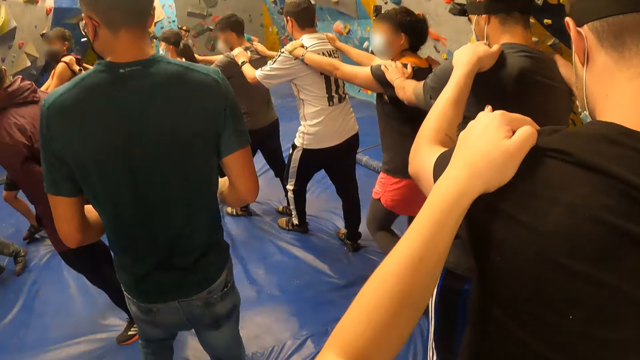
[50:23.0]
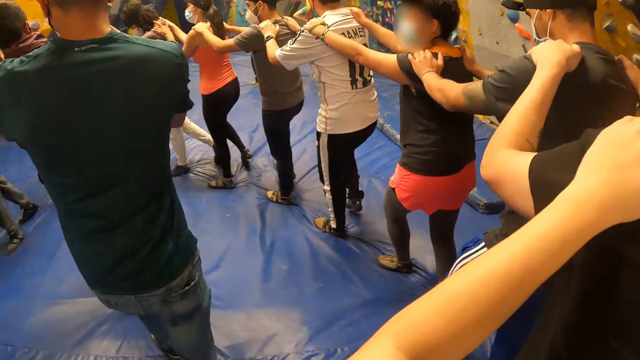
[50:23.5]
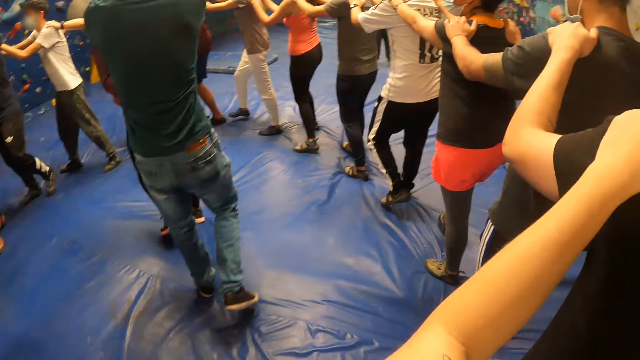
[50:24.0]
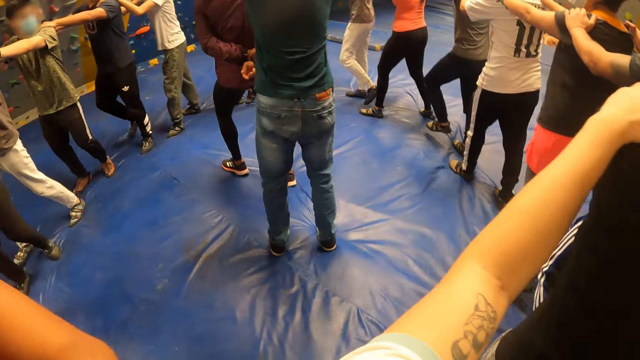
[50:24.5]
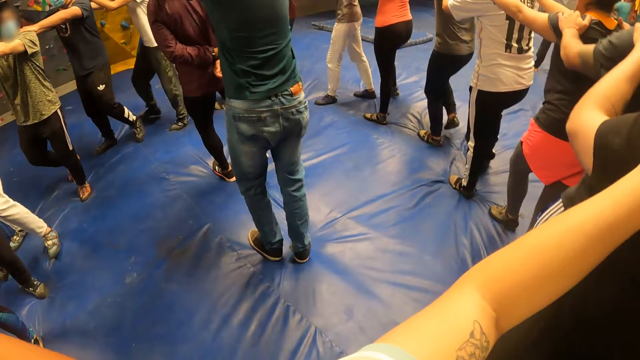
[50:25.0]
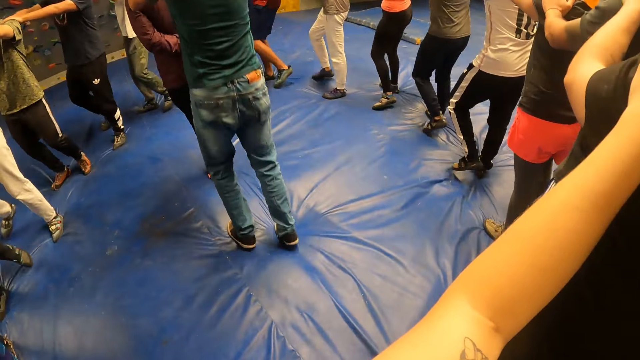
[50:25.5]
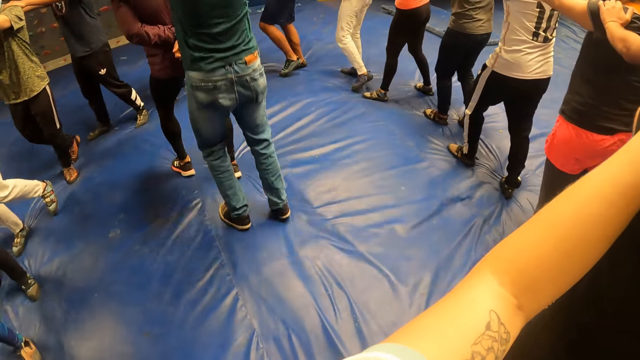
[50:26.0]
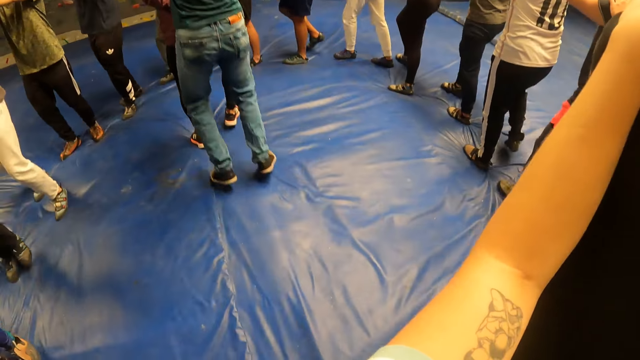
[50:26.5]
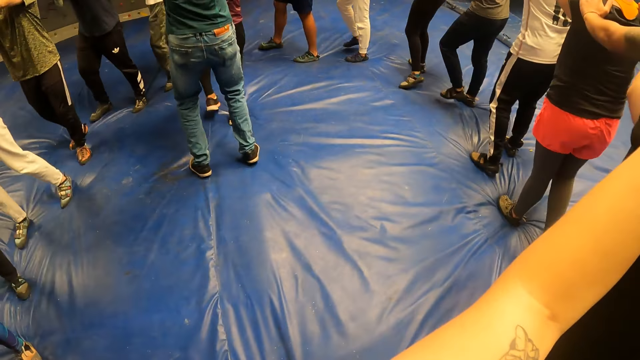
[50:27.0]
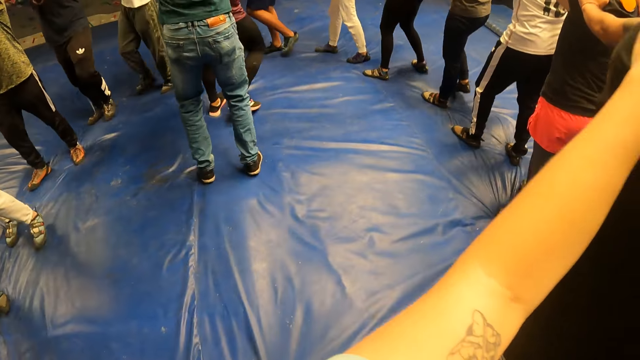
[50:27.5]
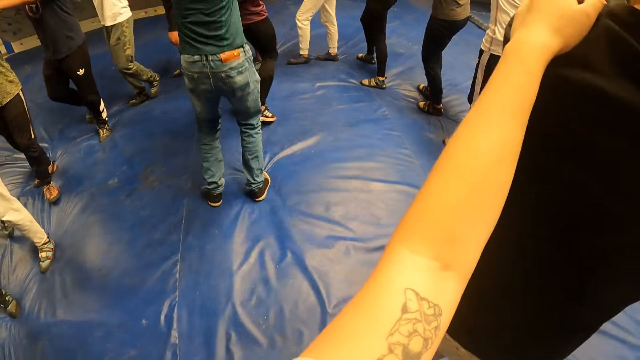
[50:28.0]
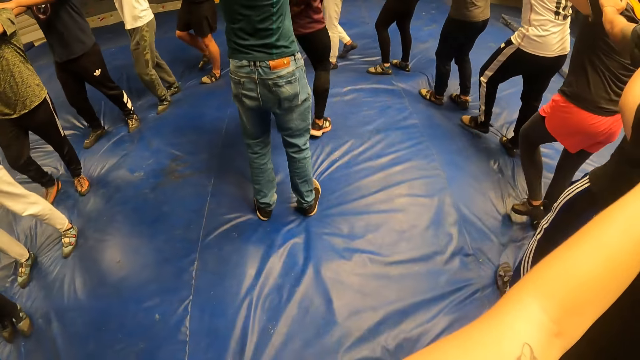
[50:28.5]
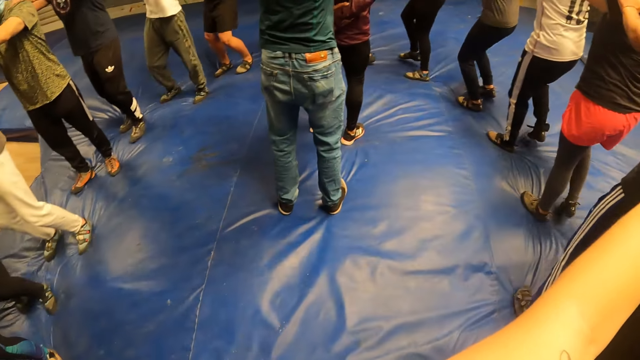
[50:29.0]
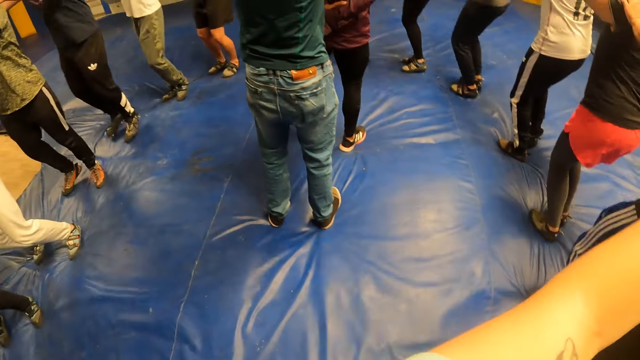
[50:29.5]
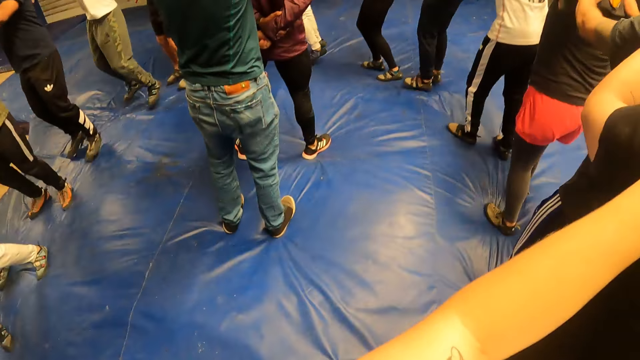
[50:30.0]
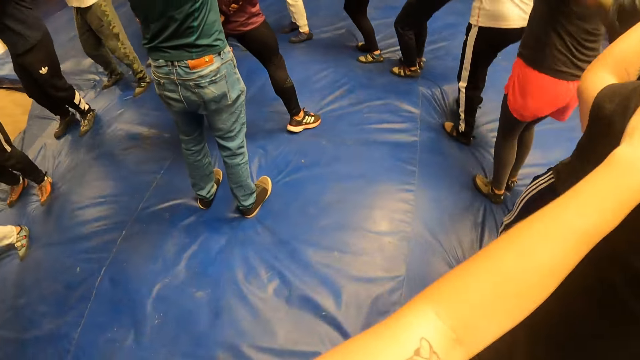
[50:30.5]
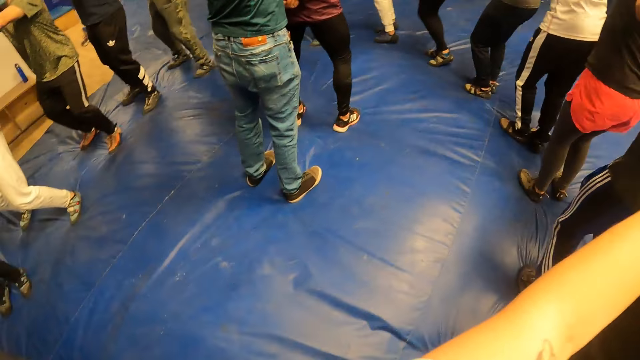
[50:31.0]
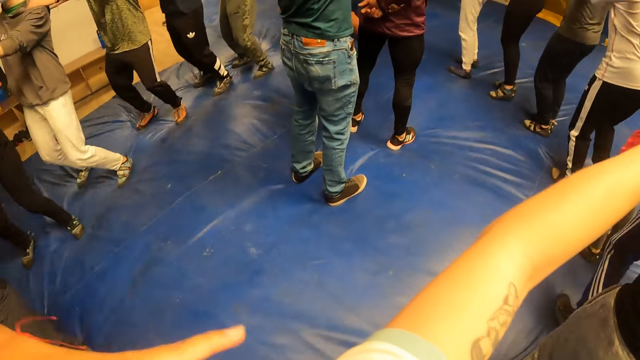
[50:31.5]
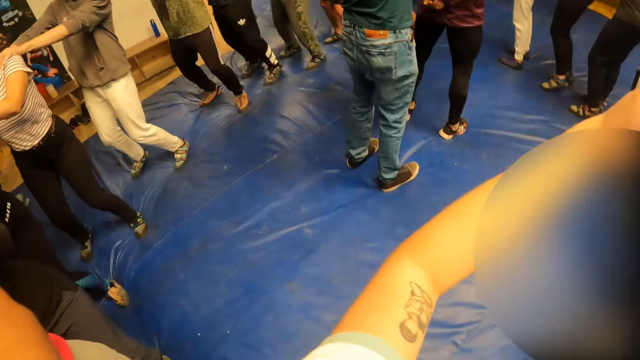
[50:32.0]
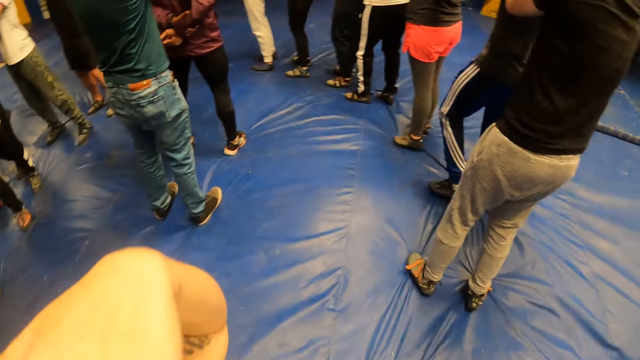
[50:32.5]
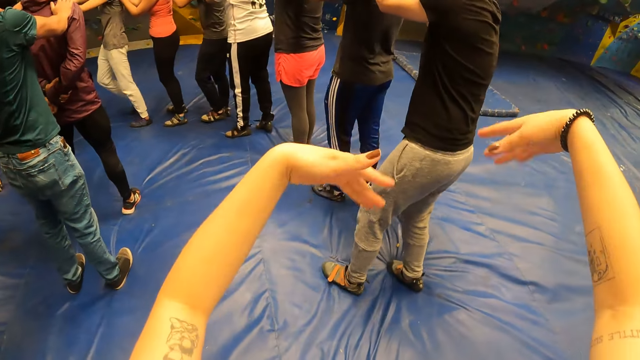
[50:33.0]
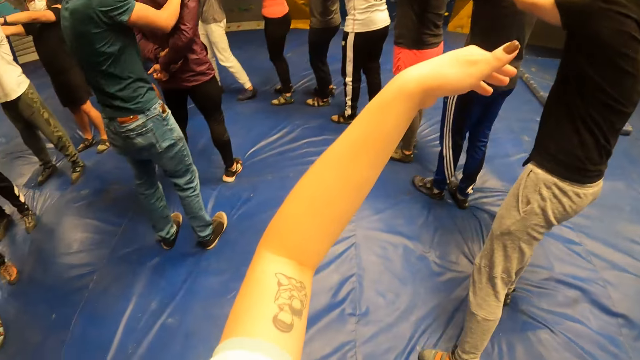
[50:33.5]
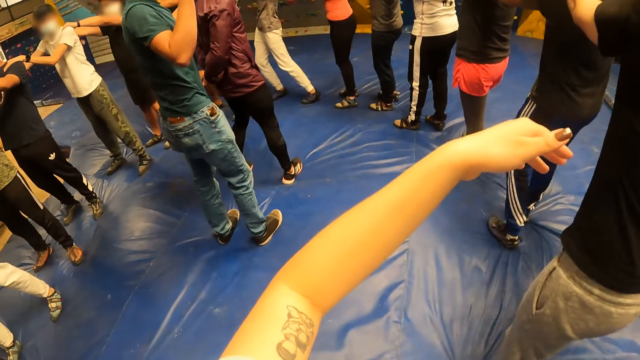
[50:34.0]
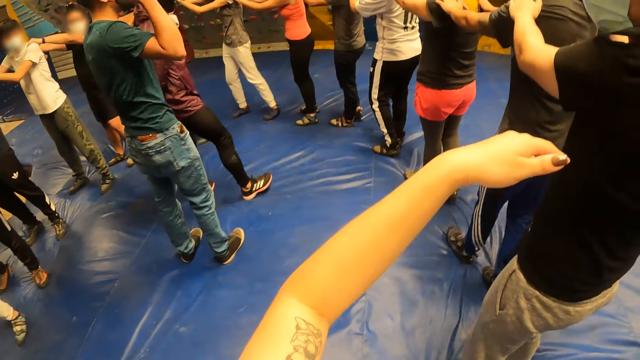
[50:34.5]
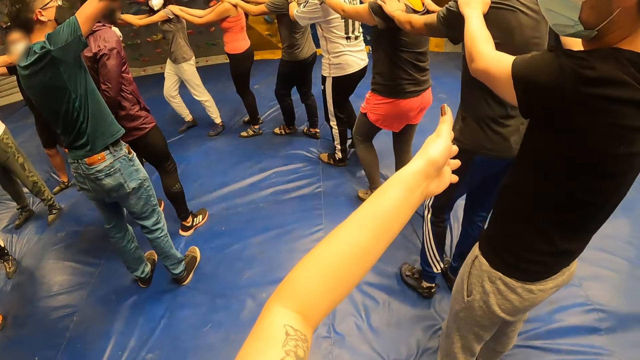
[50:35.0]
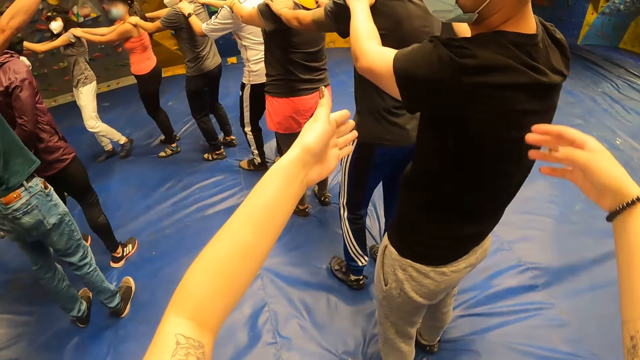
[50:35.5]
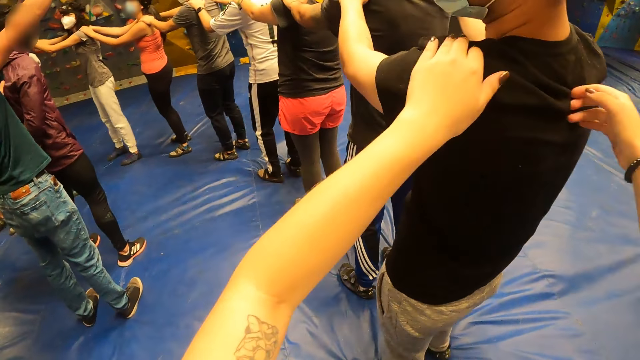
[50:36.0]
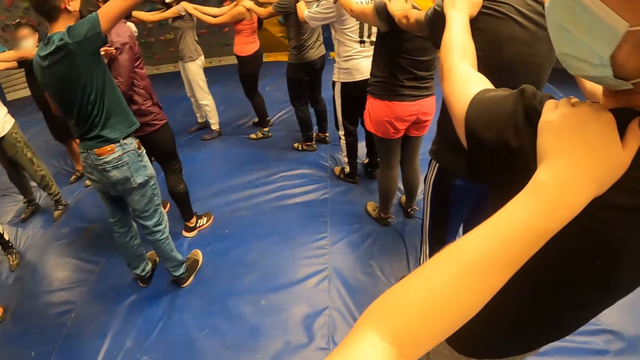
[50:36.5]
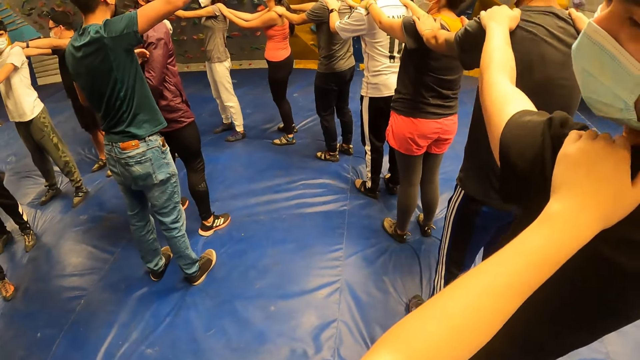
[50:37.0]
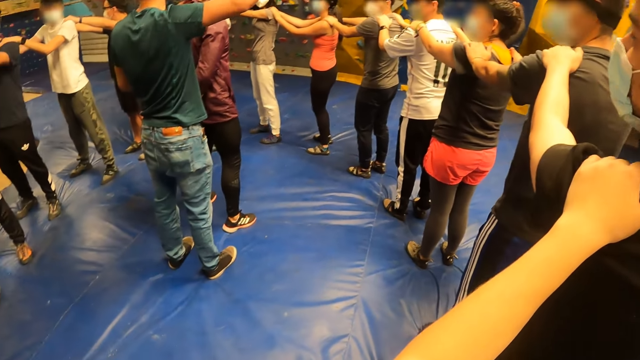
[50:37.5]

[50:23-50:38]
The camera wearer looks at the colleagues. A man jumps on a crash pad. The camera wearer jumps with a group of people on the crash pad. He interacts with another man and moves his hands. The first man interacts with the camera wearer and the group of people. The camera wearer moves towards another man and holds the man's shoulders.

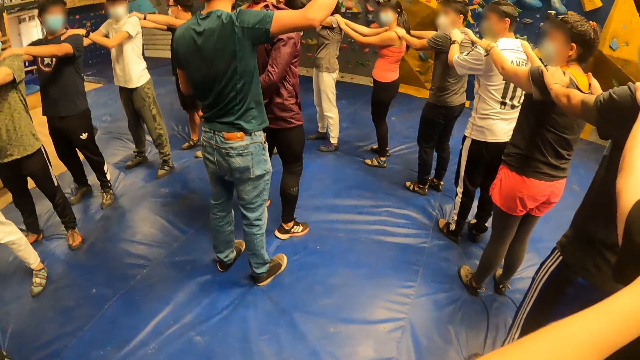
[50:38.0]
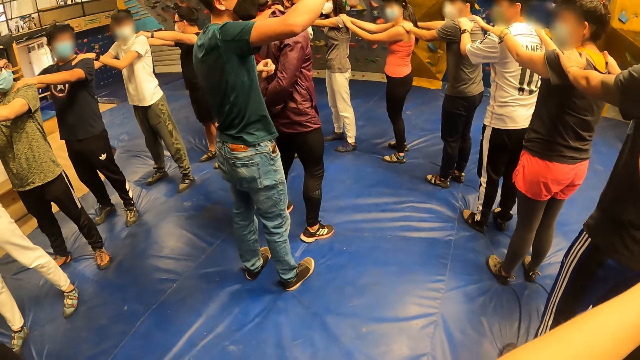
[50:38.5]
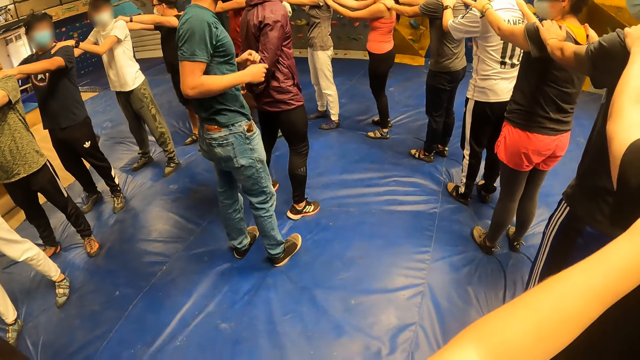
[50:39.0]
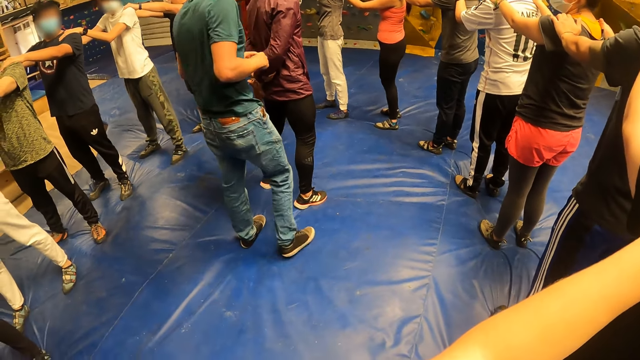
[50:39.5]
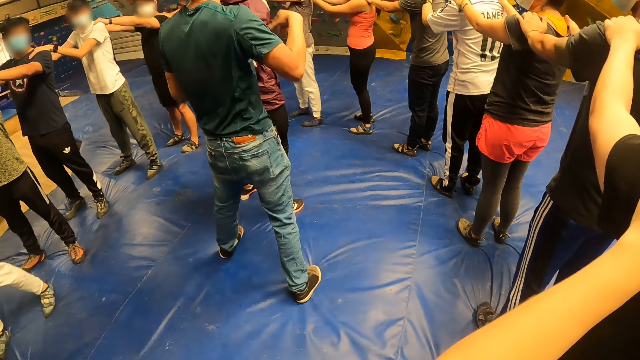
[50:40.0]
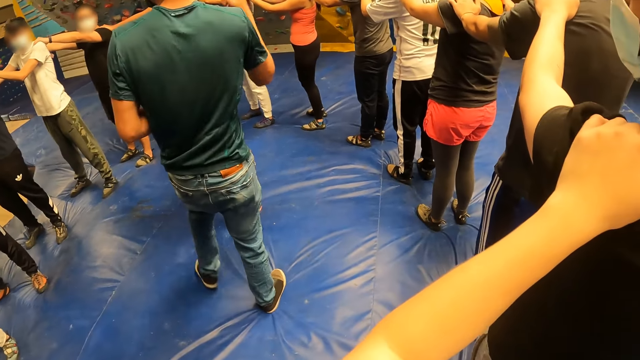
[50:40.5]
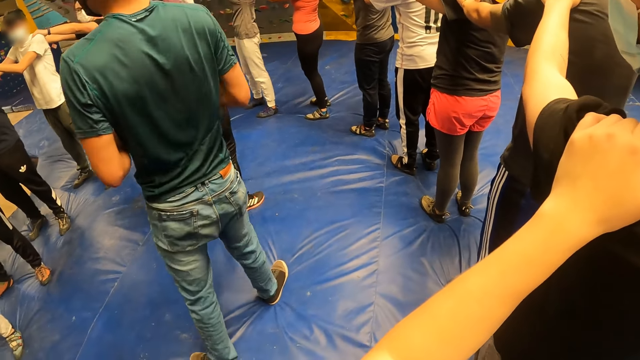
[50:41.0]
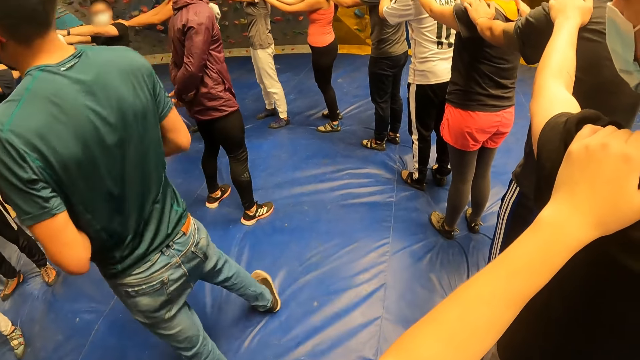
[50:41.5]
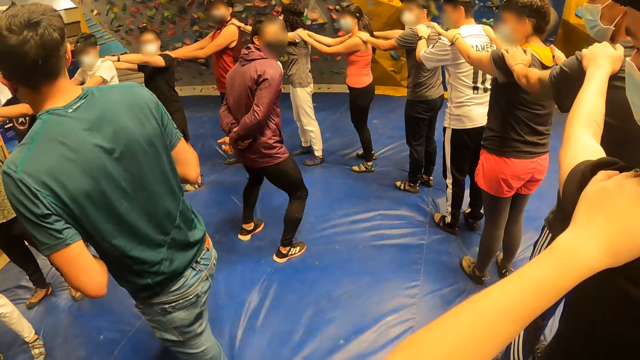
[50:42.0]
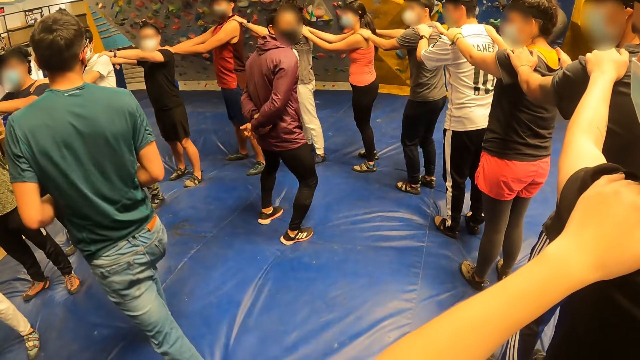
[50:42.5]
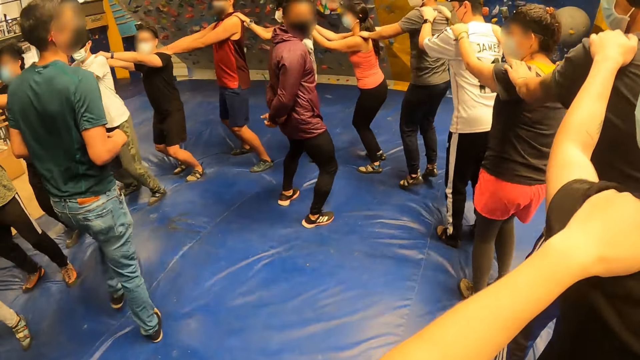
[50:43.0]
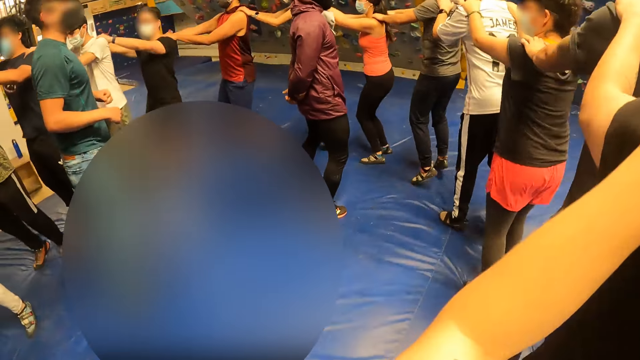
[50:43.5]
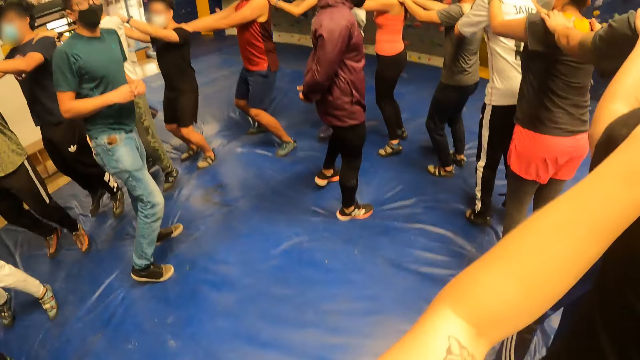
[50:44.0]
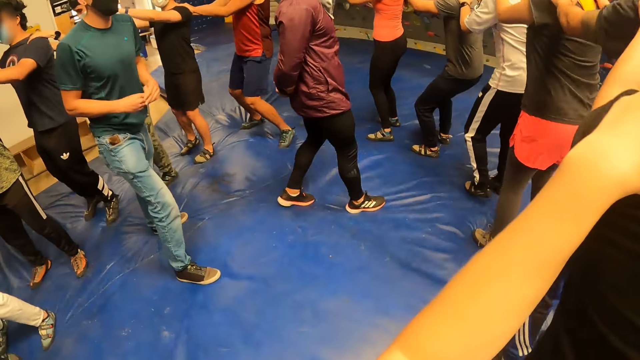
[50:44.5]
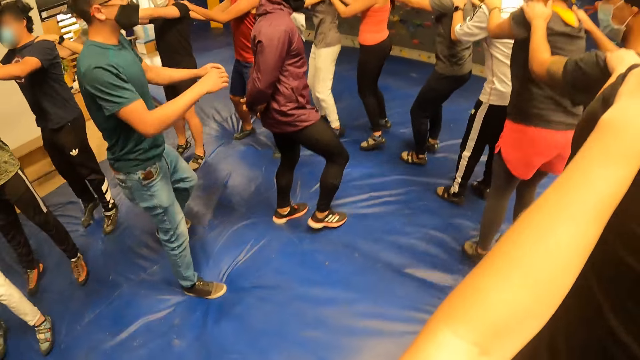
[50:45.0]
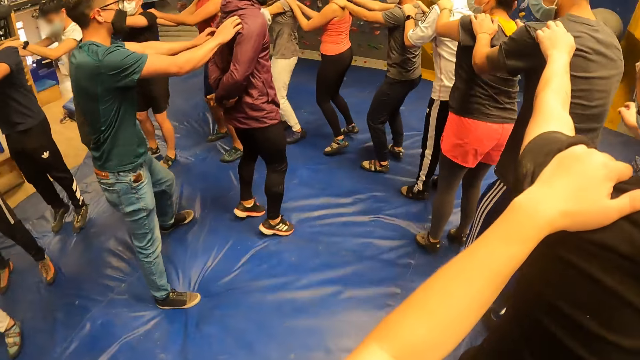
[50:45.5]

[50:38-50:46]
A man jumps on a crash pad. The camera wearer jumps with the group of people on the crash pad.
